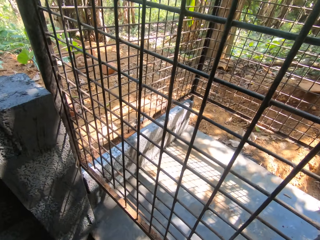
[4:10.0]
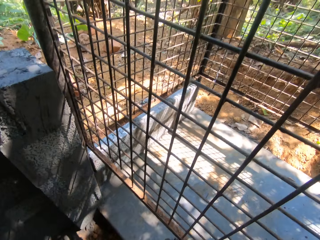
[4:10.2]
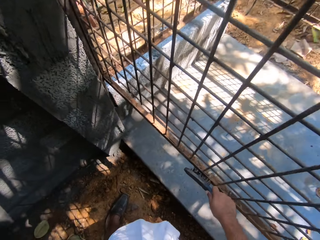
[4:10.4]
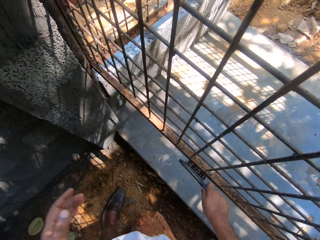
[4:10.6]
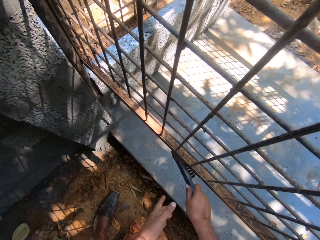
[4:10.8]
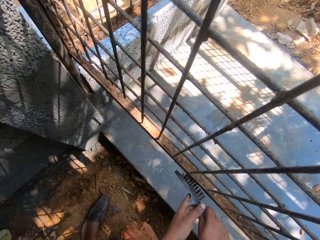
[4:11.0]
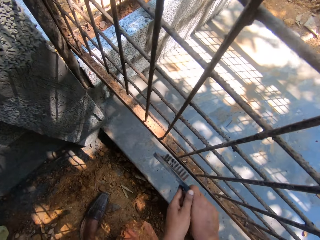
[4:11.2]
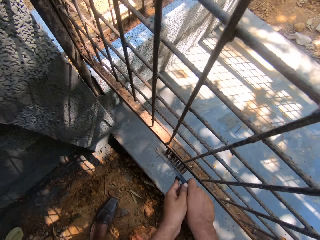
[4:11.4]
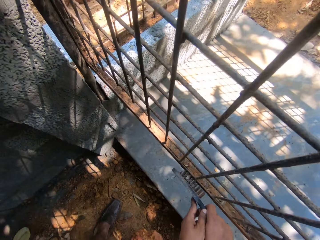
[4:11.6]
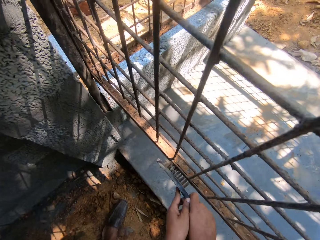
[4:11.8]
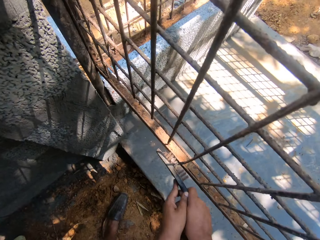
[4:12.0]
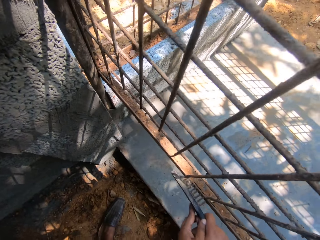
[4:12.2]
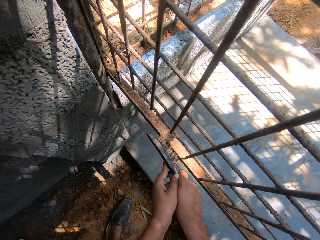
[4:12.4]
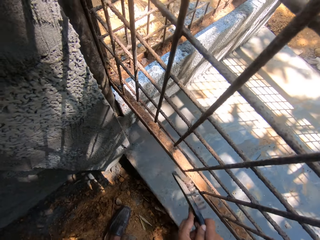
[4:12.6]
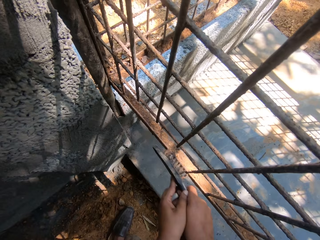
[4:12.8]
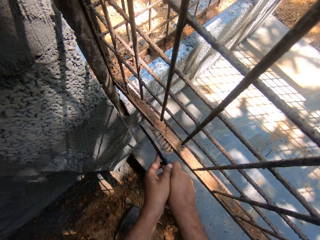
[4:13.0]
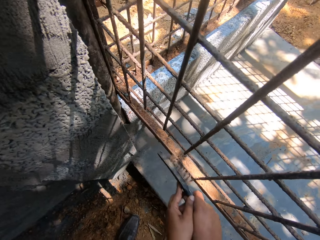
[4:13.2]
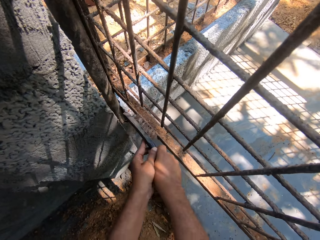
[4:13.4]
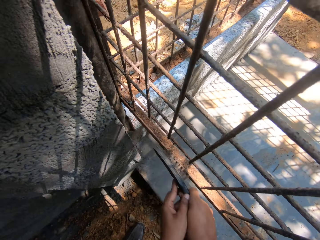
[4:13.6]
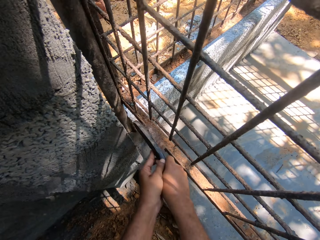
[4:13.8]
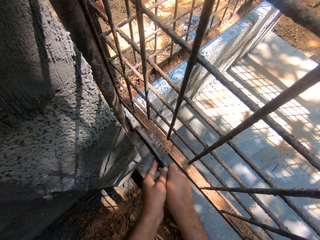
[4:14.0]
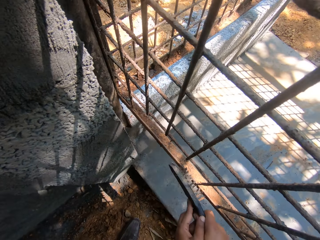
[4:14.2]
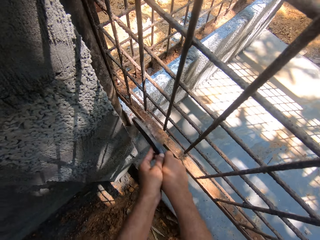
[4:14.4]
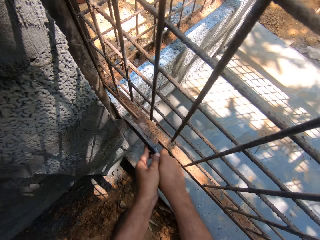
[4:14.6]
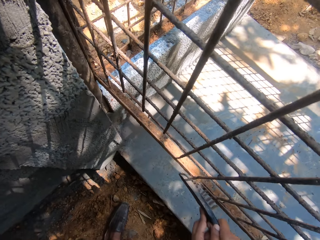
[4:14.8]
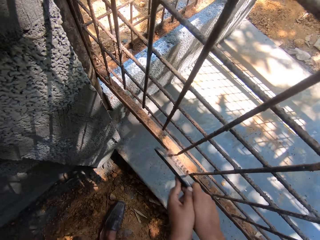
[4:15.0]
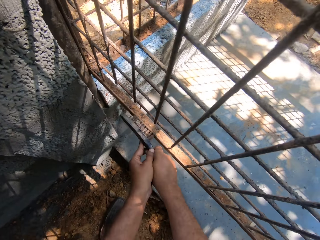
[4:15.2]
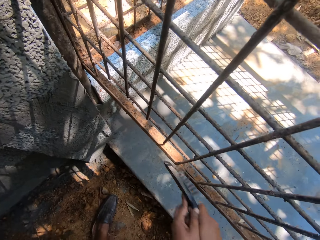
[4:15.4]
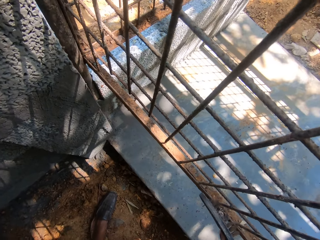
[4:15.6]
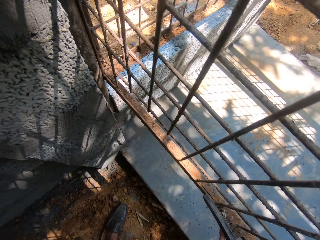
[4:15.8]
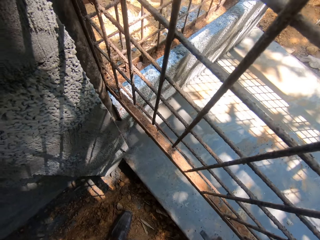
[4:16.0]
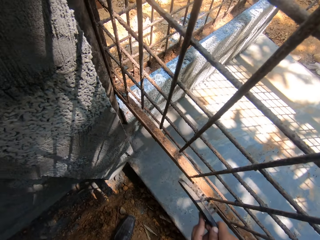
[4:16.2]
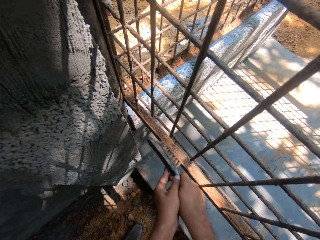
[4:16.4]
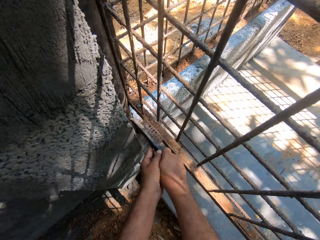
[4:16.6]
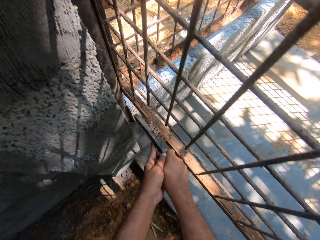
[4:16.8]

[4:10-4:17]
The camera wearer bends towards the ground. He holds the hand broom with both his hands. He cleans the cage with the hand brush.

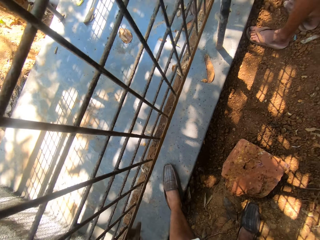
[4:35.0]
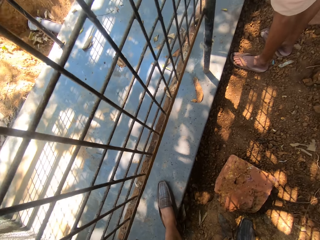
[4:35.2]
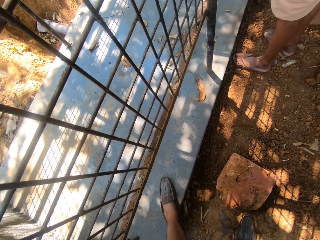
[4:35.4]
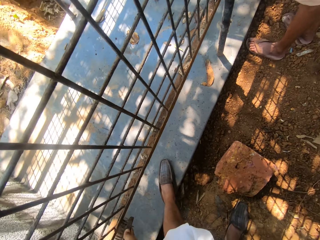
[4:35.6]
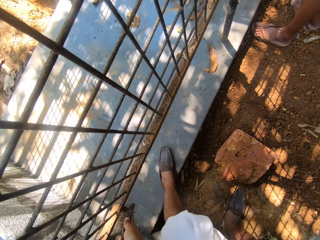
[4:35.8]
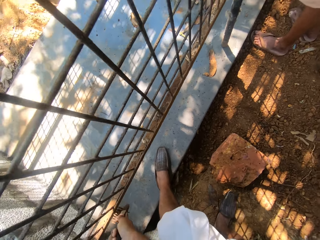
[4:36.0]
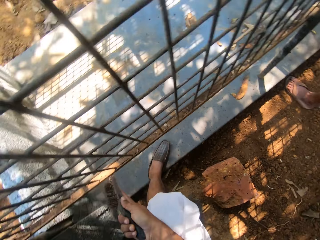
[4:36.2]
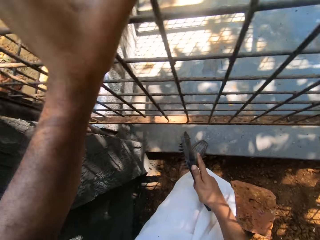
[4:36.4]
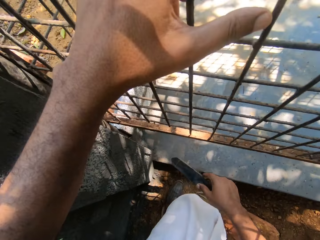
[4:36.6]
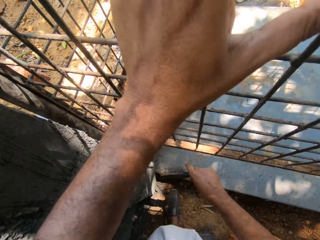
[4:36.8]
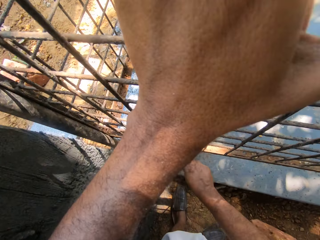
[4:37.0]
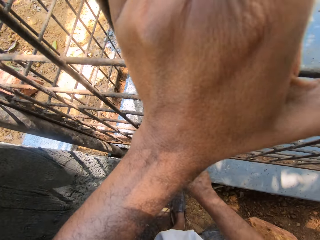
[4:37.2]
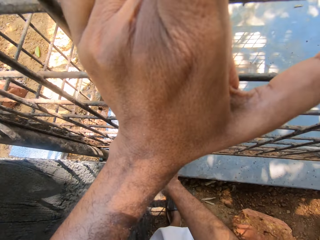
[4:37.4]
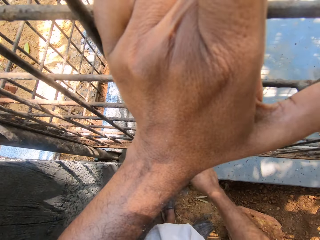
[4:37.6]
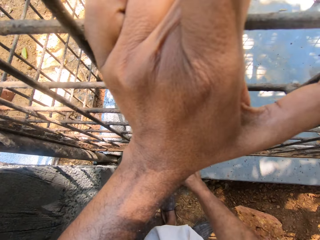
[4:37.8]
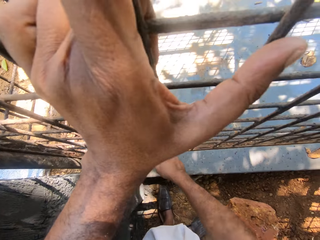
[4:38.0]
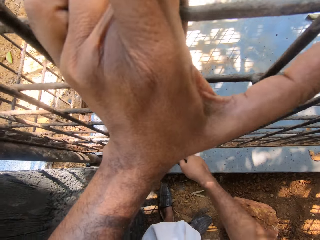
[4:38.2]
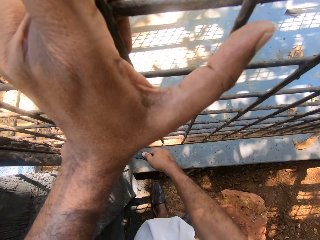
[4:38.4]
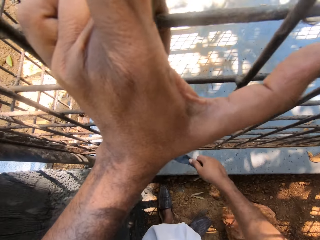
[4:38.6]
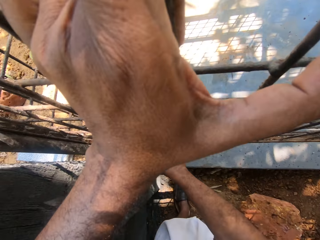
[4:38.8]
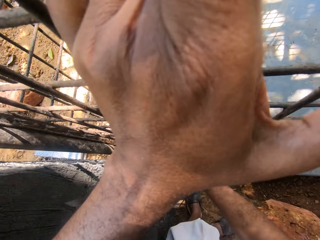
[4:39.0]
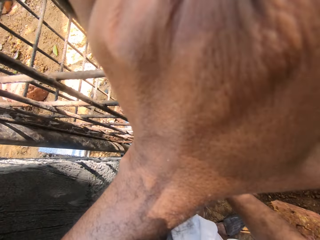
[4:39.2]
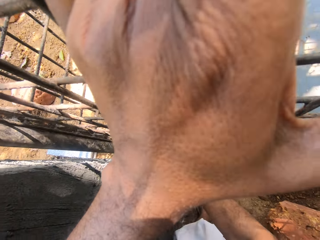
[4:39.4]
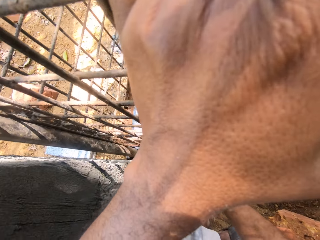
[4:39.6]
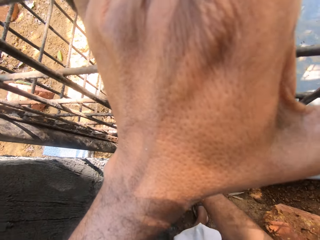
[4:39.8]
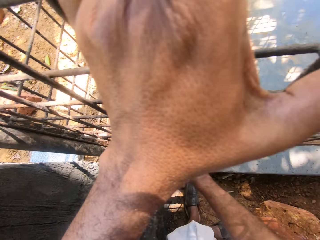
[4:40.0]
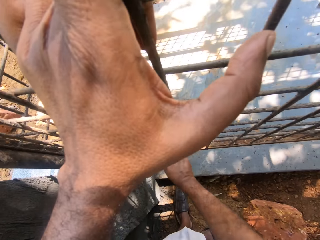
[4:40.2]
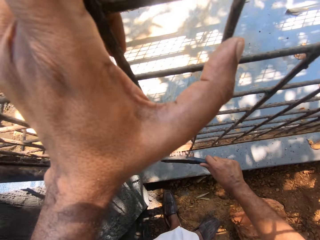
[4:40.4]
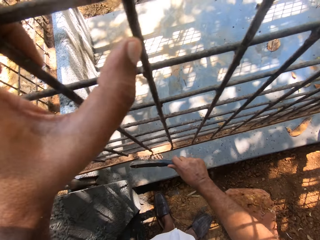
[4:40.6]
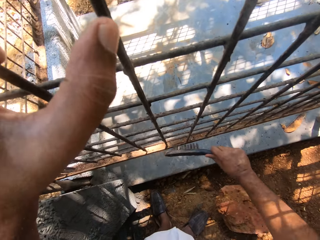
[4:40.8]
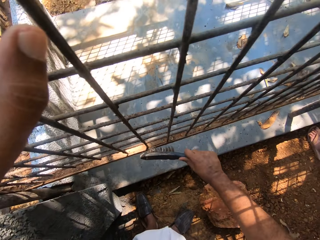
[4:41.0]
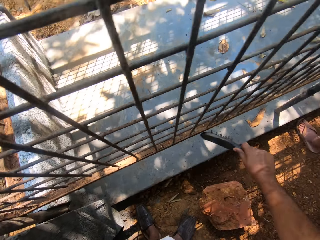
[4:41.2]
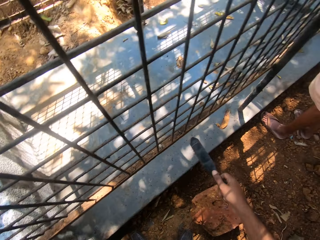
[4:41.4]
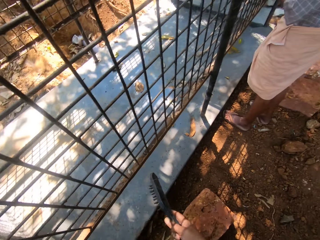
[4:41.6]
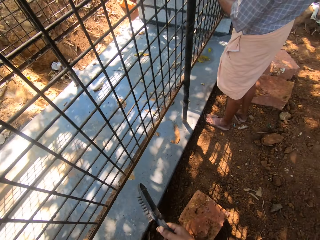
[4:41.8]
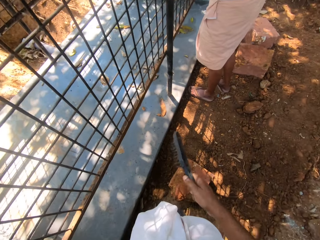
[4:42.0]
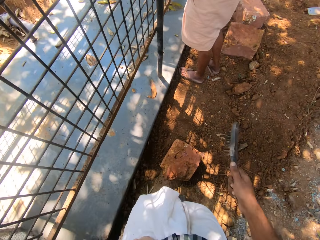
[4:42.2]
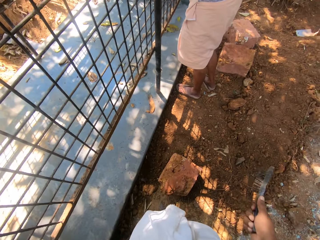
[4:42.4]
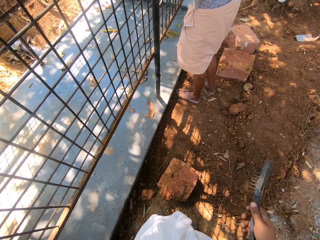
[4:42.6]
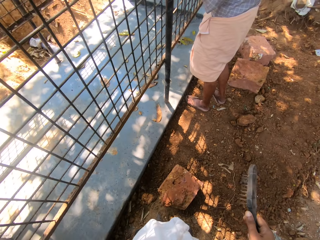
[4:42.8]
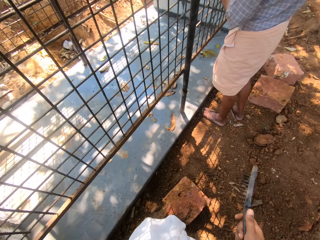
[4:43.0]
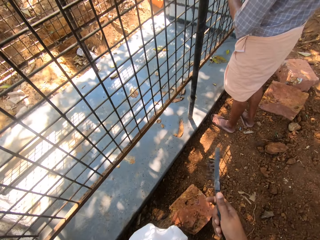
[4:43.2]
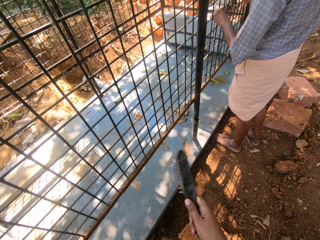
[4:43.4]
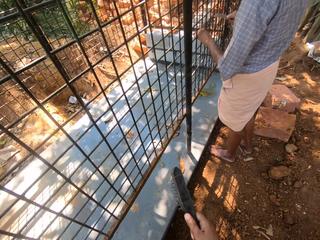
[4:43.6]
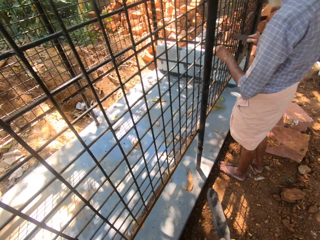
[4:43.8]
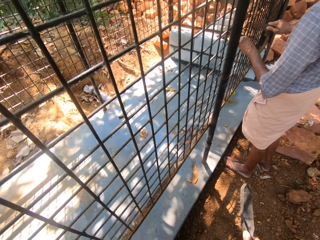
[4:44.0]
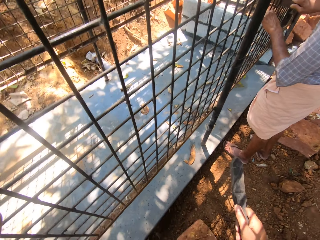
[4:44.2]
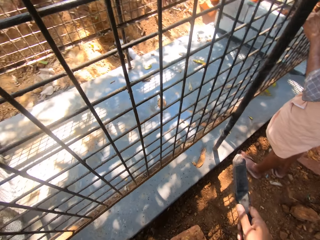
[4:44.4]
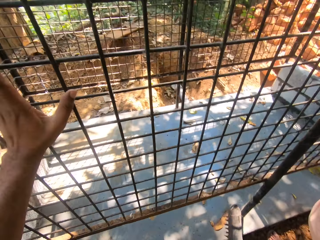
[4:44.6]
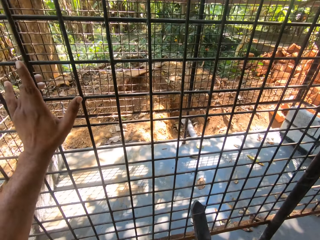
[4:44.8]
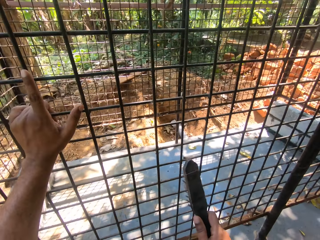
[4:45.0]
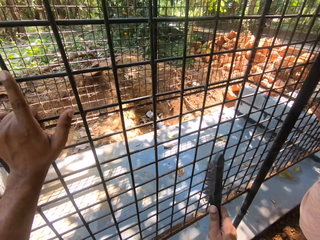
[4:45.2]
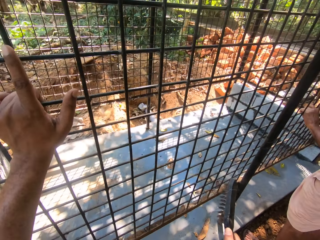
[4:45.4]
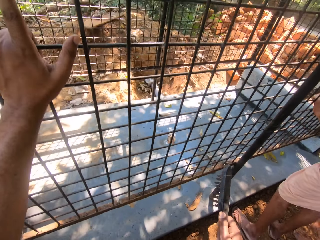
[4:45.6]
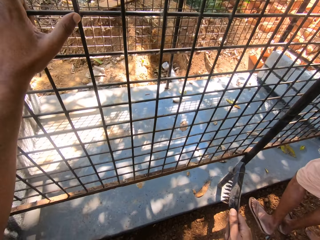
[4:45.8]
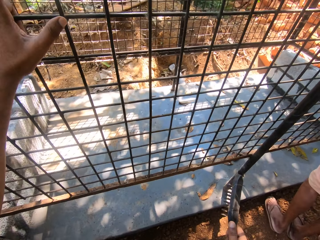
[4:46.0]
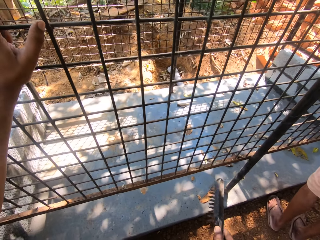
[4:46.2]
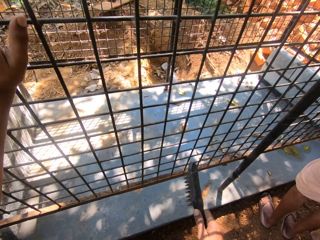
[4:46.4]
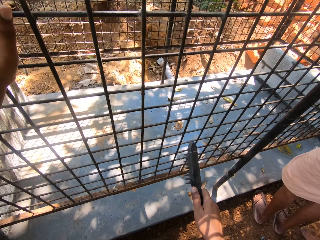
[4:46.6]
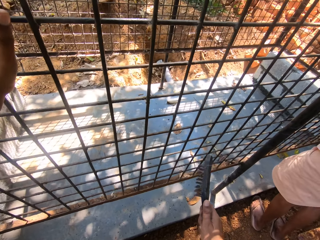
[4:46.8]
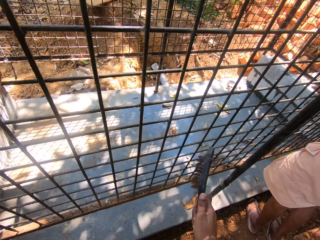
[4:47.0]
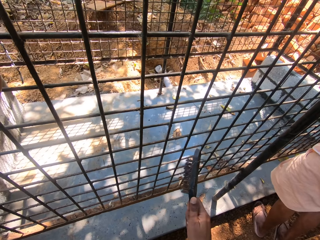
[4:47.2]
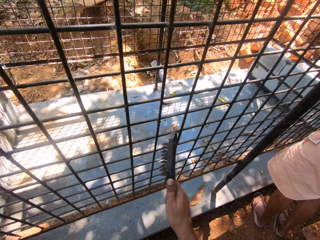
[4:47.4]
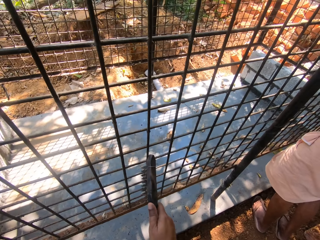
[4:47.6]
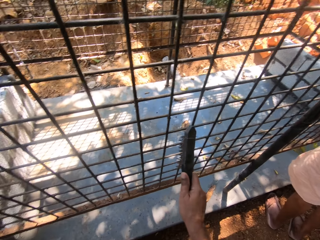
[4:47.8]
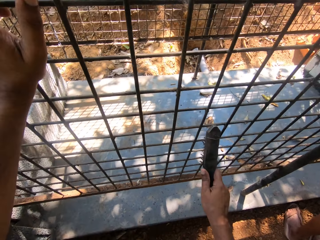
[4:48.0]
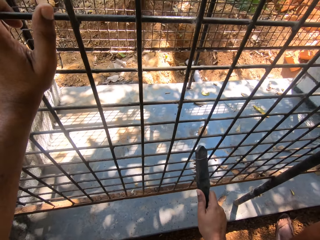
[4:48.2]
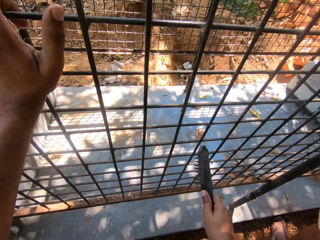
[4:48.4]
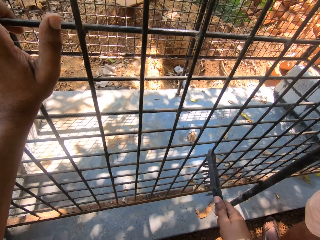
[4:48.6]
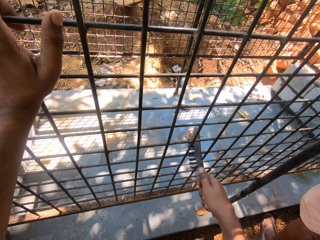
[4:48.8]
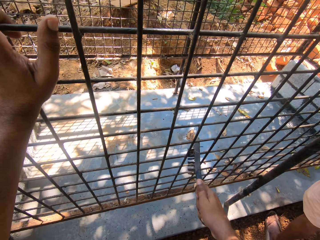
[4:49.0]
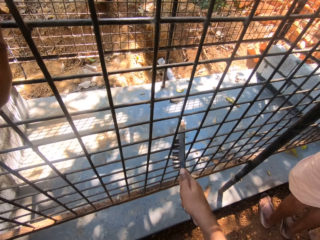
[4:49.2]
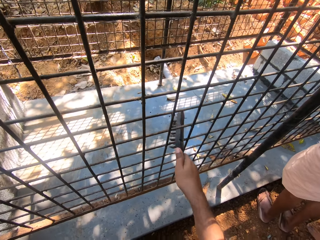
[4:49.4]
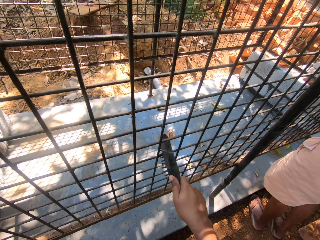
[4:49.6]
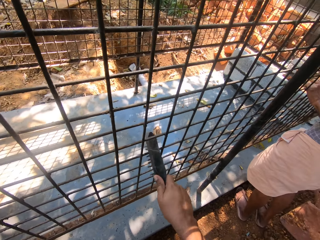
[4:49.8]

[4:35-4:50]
The camera wearer stands up. They clean the cage with the hand brush. They stare at the ground. They stare at the wire mesh. They move towards the cage. They scrub the wire mesh with a brush.
